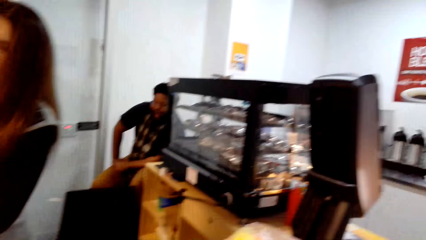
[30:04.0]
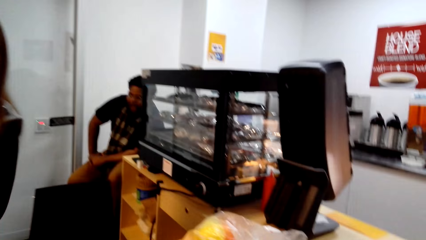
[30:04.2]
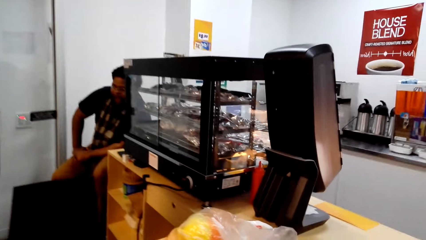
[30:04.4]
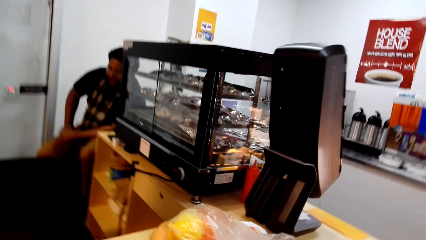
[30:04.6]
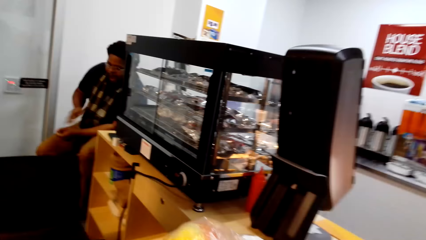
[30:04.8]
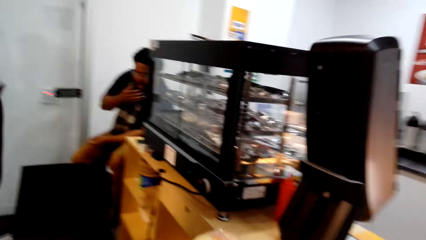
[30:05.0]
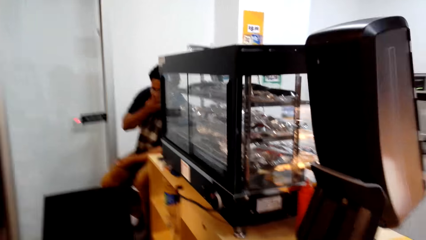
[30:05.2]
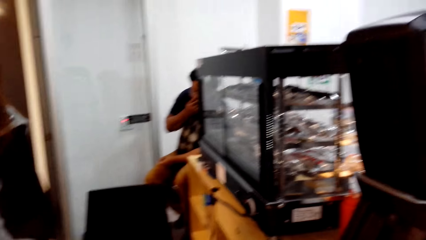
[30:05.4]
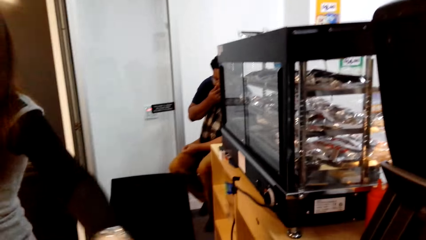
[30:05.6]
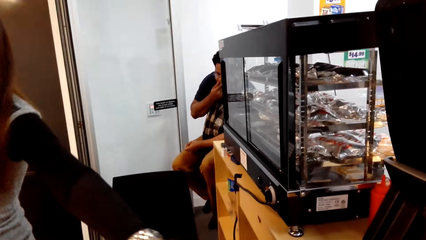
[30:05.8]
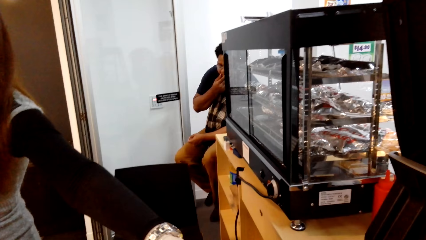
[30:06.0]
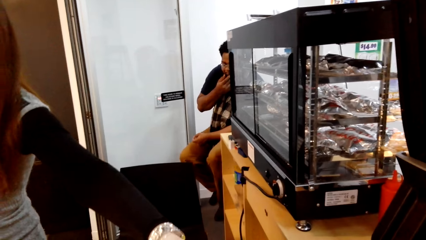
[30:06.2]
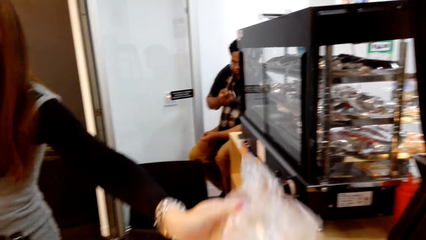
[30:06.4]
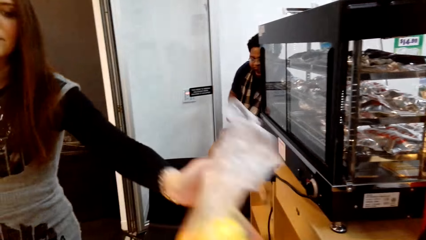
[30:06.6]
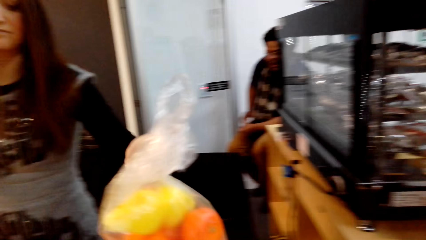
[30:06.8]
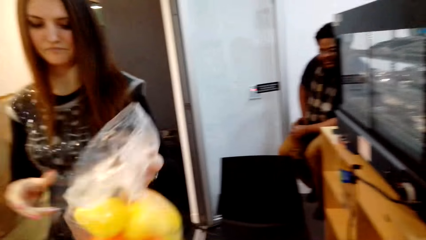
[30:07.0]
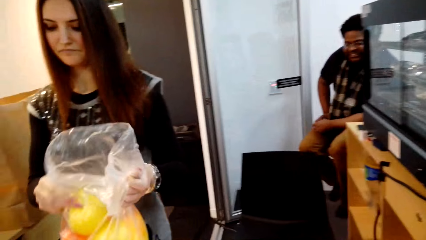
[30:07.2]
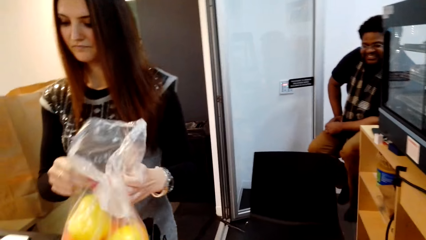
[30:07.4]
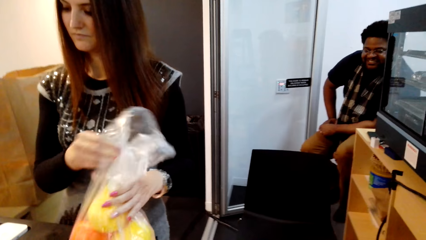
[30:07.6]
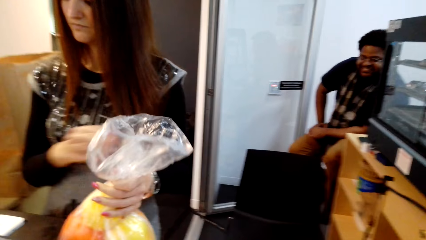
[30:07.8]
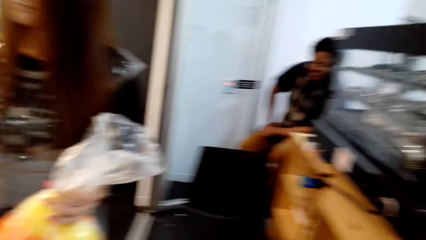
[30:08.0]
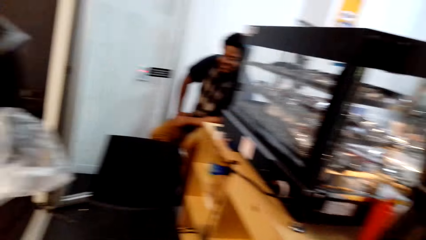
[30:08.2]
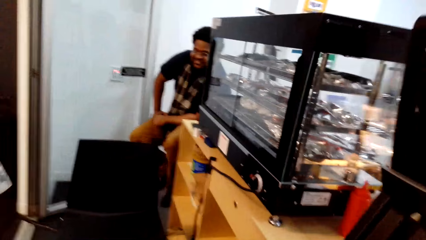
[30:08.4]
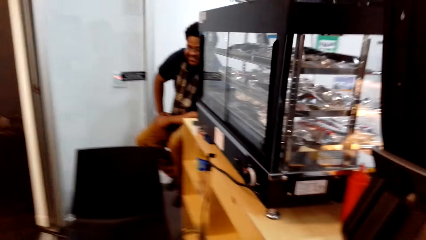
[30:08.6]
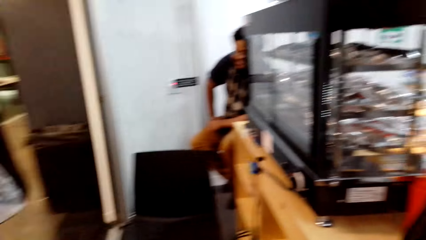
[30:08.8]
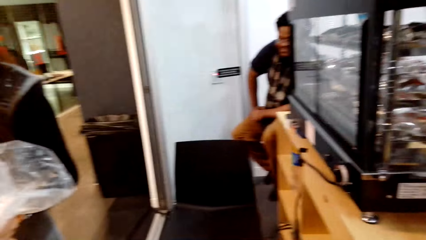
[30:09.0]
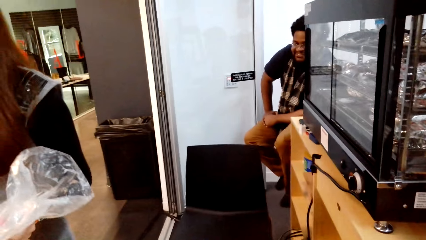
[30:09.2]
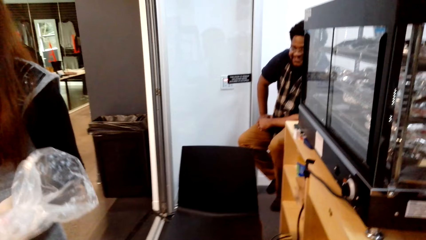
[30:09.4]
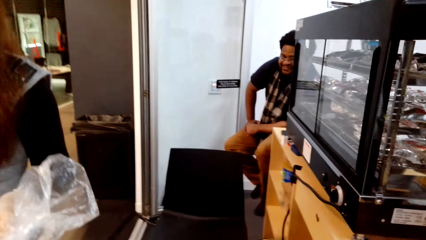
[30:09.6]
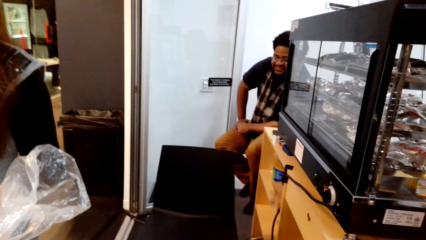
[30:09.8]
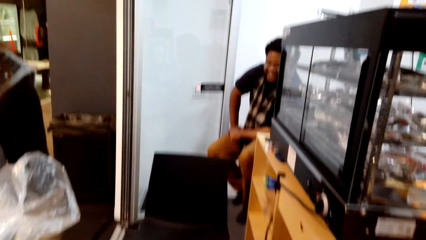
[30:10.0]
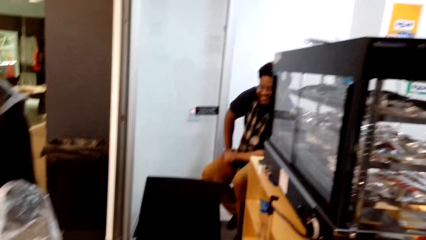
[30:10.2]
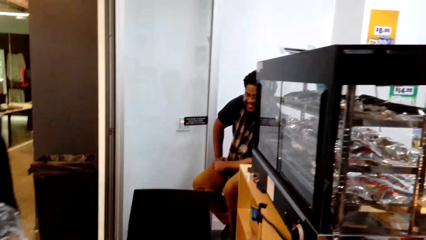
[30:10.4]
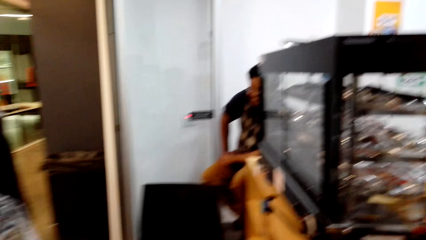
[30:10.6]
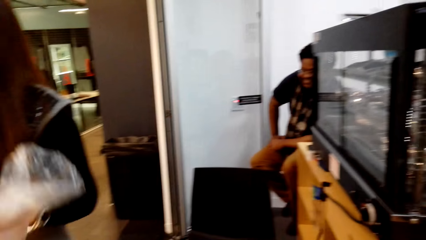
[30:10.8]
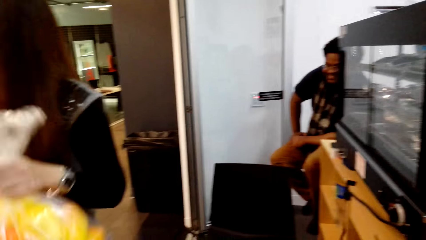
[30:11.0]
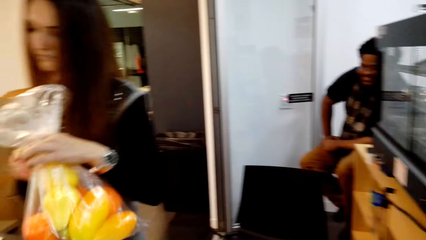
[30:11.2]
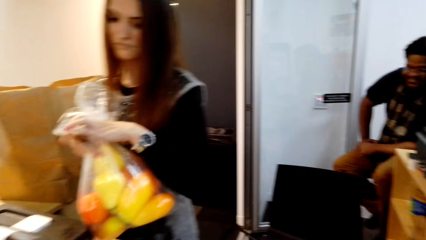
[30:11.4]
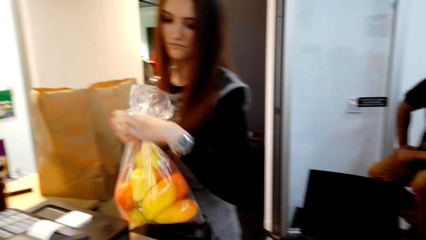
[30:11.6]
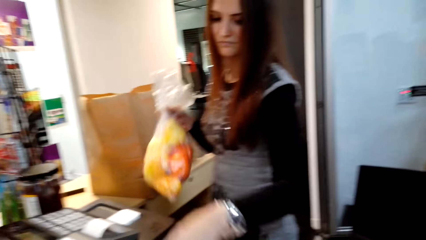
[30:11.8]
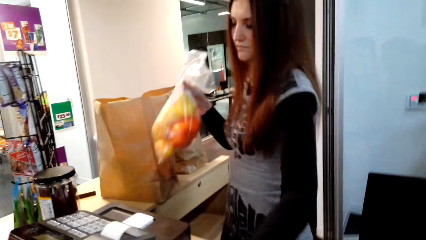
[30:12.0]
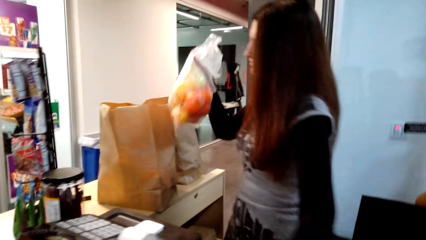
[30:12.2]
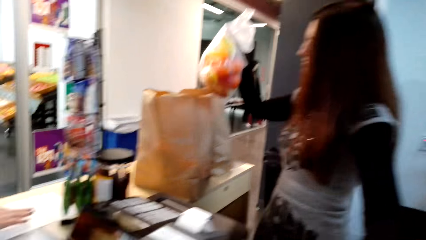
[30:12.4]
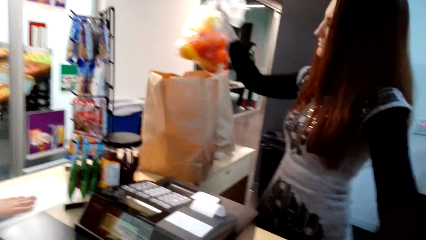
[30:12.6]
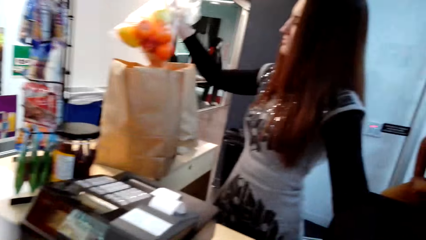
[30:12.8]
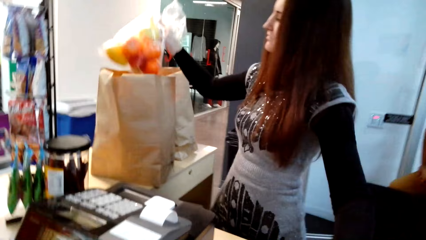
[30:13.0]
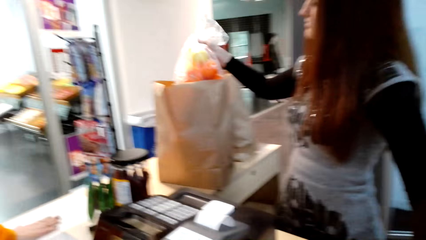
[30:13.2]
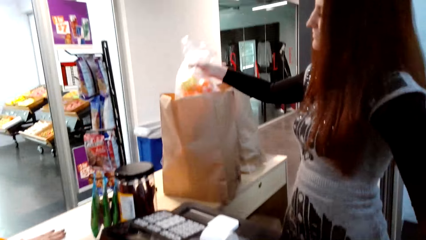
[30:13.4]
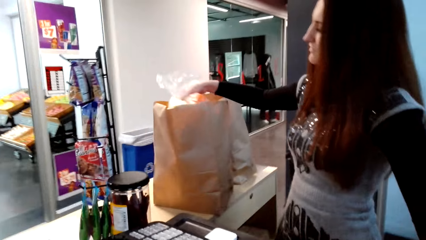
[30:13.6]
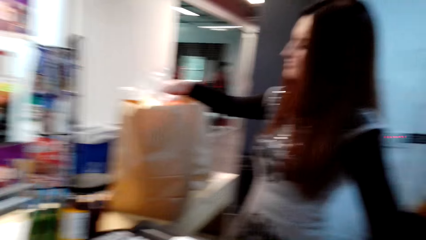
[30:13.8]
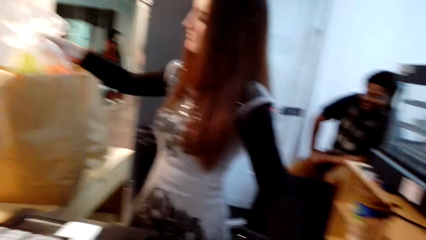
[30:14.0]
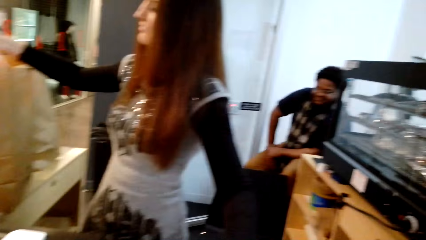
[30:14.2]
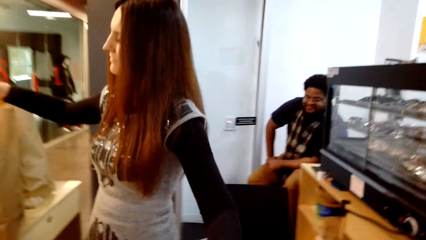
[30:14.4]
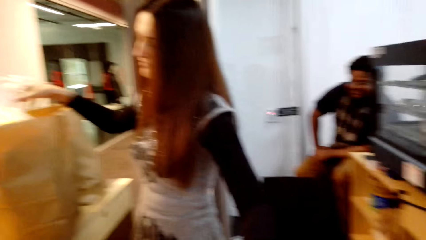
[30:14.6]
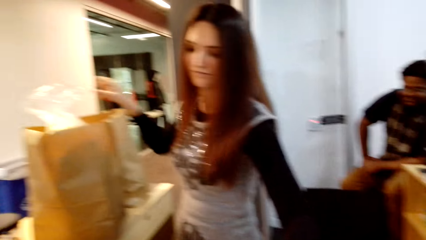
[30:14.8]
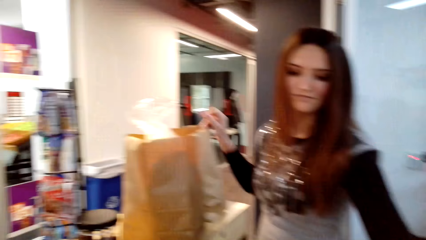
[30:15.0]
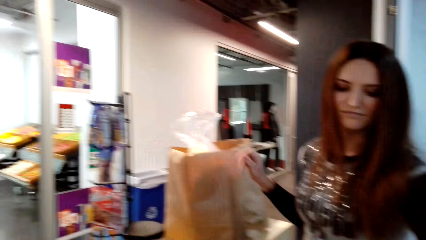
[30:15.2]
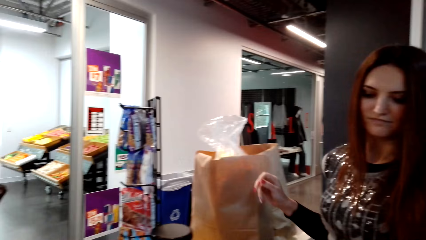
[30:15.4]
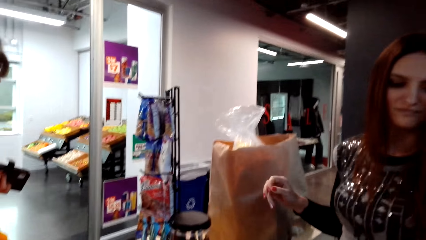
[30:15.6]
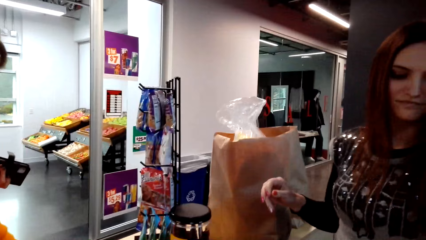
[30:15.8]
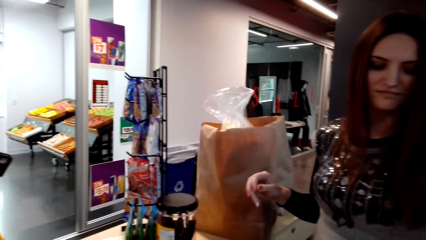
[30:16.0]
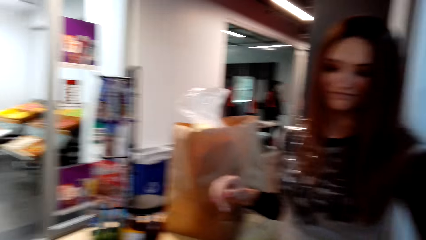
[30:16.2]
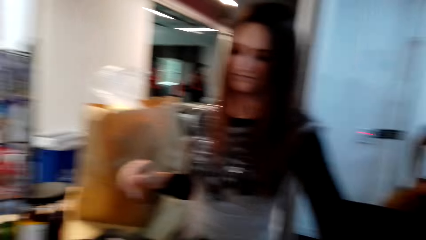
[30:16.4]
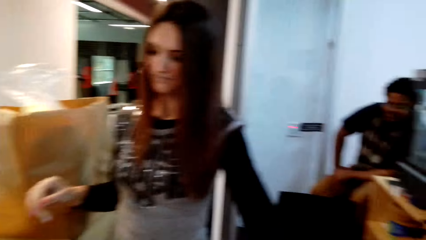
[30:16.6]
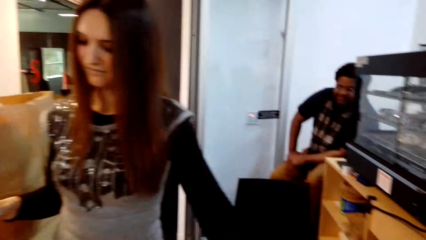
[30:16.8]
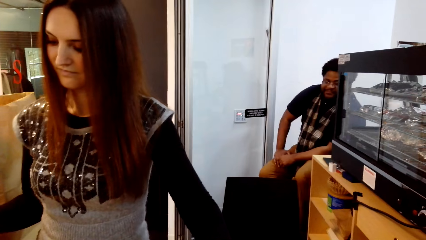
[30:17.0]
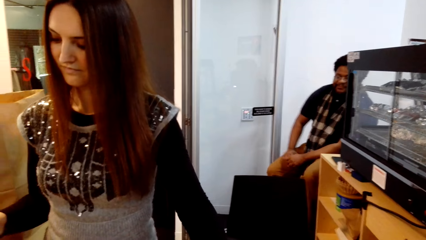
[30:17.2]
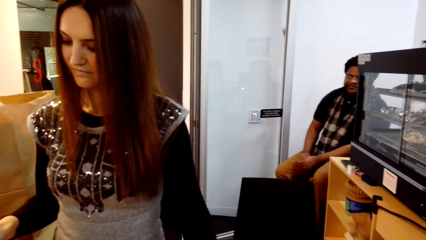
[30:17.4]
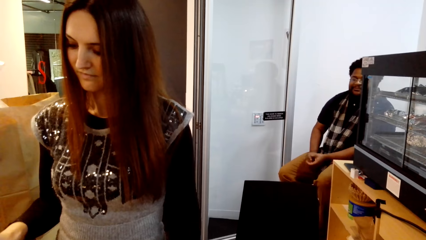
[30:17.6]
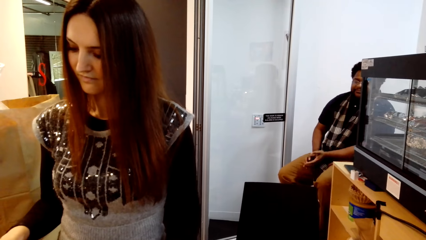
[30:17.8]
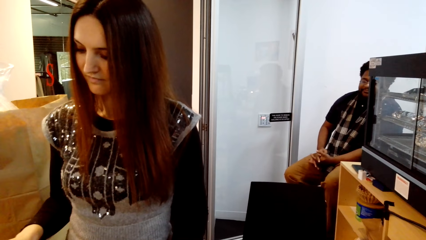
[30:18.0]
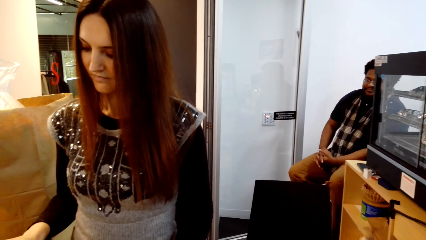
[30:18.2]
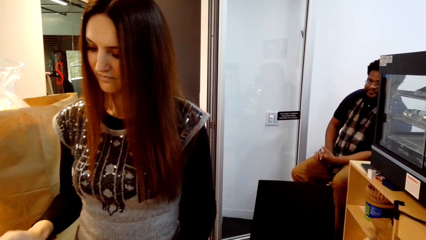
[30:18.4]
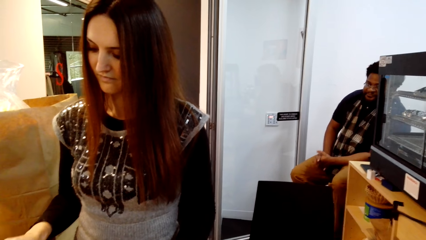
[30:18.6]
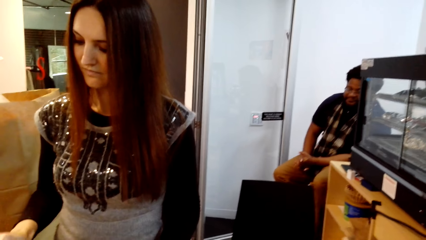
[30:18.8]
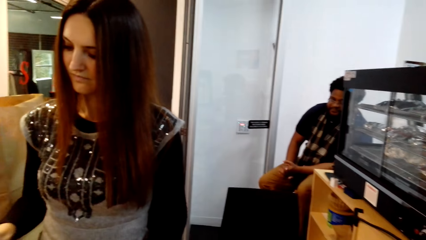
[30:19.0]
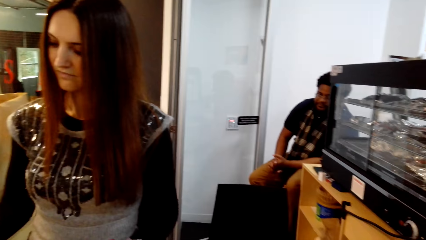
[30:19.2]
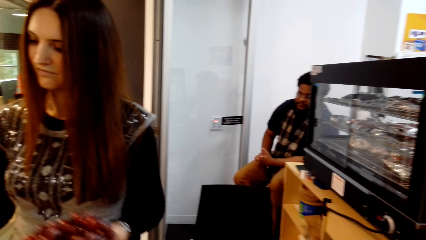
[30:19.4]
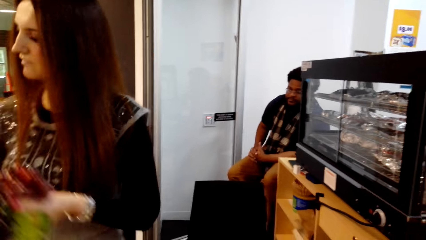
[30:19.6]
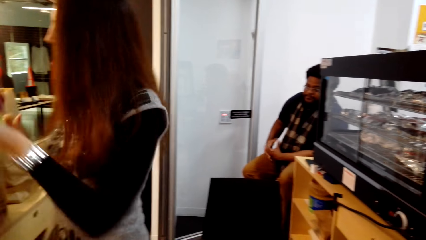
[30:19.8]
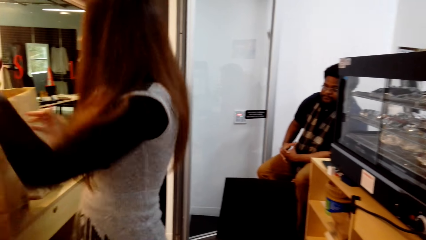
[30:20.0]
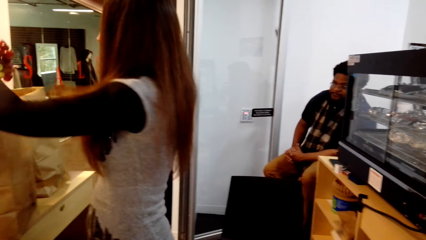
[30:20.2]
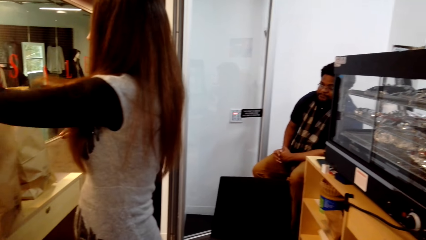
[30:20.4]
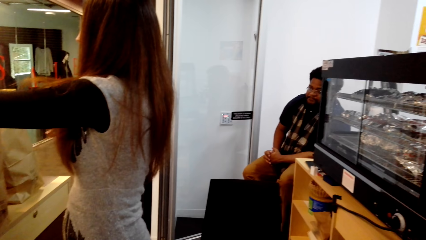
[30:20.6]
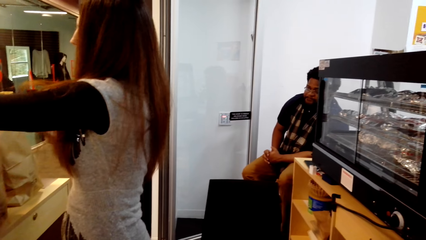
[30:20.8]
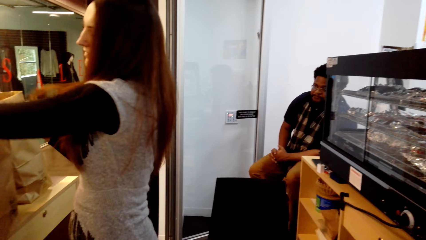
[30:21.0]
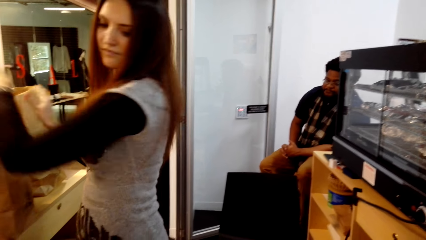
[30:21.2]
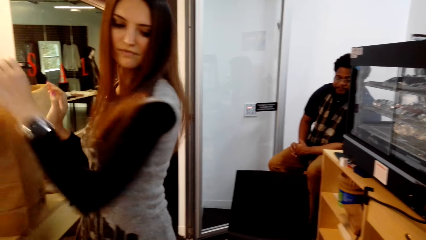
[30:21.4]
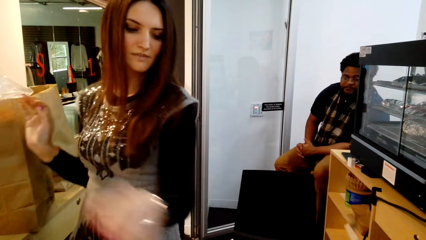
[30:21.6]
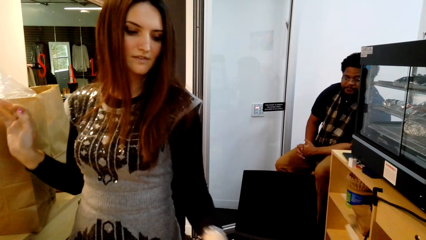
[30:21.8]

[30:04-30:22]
A man sits on the chair on the floor. A woman picks the polythene bag in the shopping basket. She holds something with her hands. She types on the computer. The man sits on the chair on the floor. The woman puts the polythene bag in the packet bag. She stands on the floor. She types on the computer. She puts something in the packet bag.
